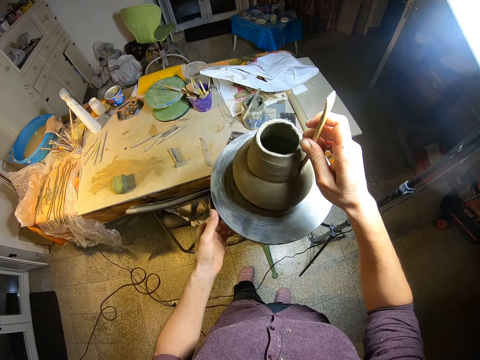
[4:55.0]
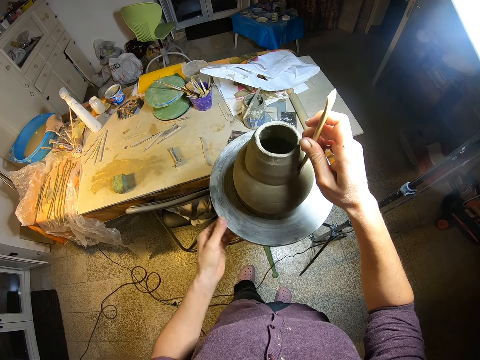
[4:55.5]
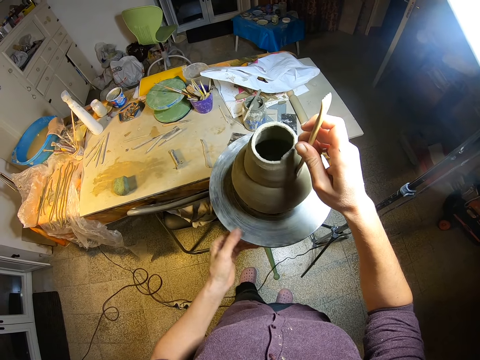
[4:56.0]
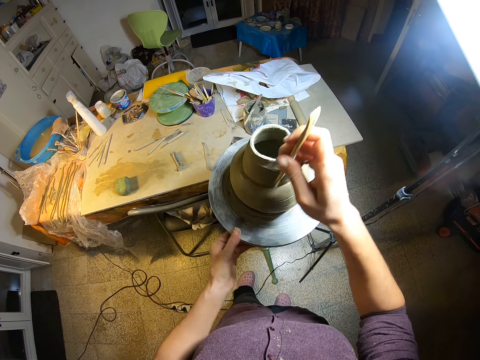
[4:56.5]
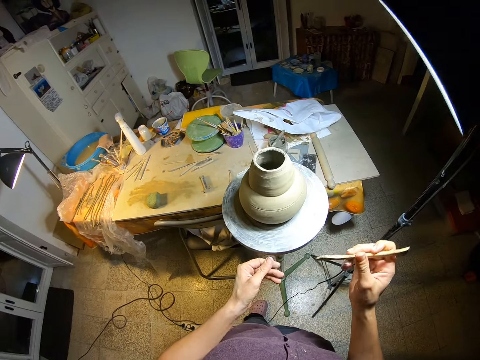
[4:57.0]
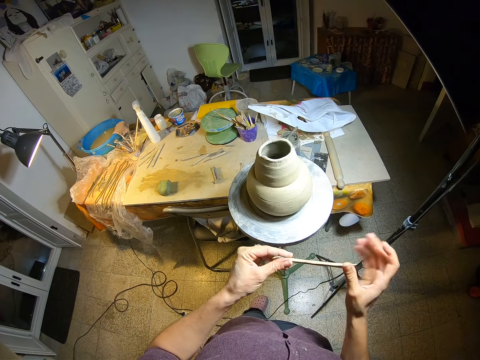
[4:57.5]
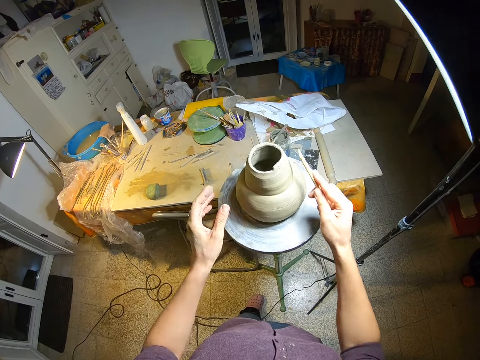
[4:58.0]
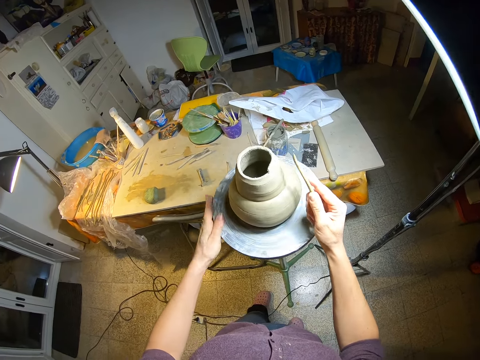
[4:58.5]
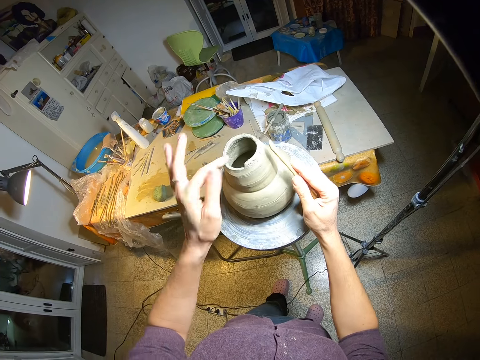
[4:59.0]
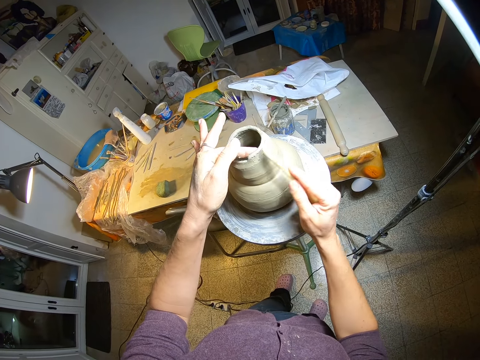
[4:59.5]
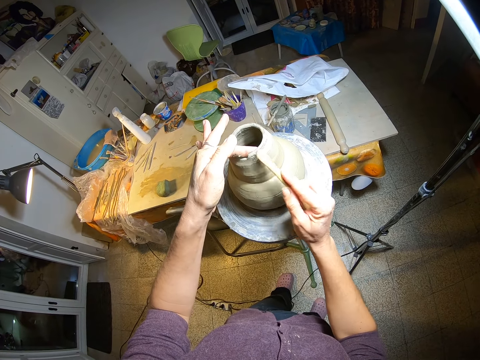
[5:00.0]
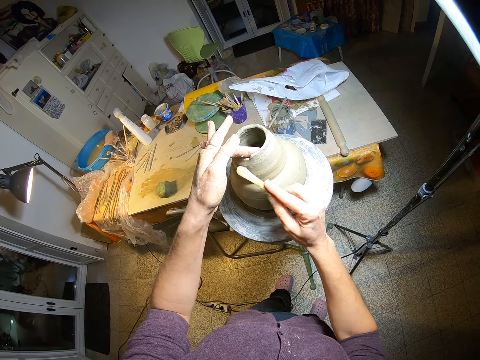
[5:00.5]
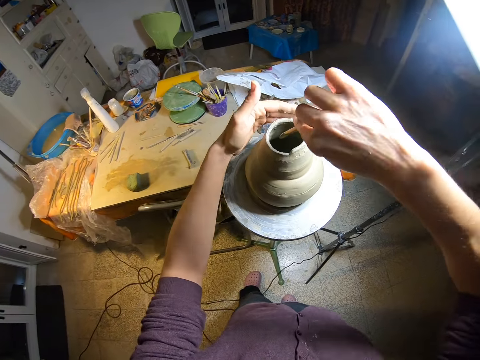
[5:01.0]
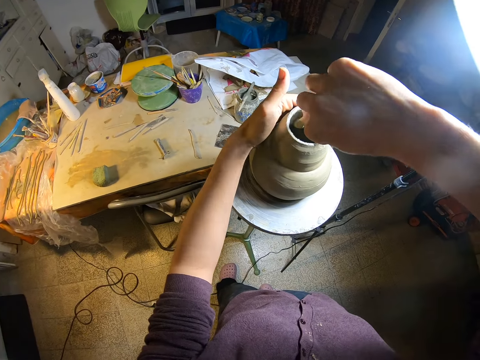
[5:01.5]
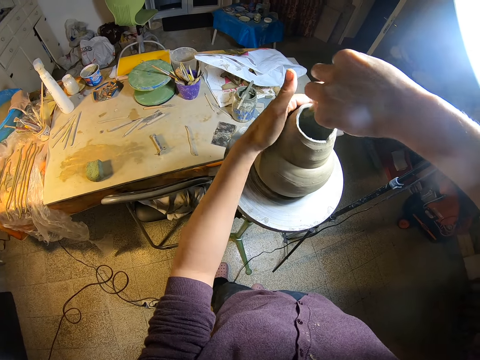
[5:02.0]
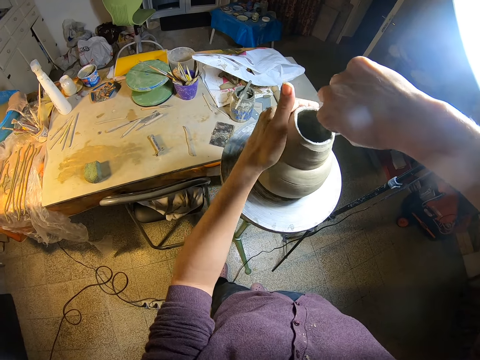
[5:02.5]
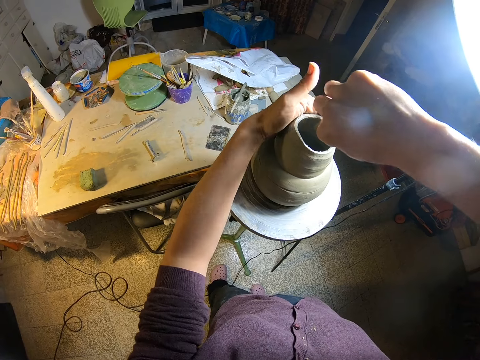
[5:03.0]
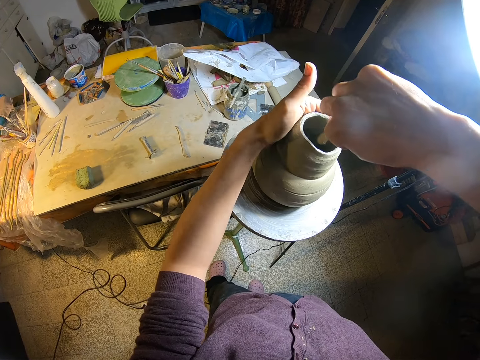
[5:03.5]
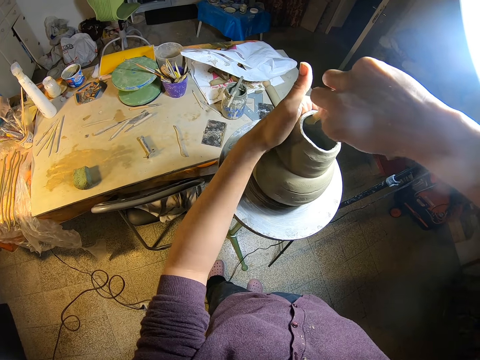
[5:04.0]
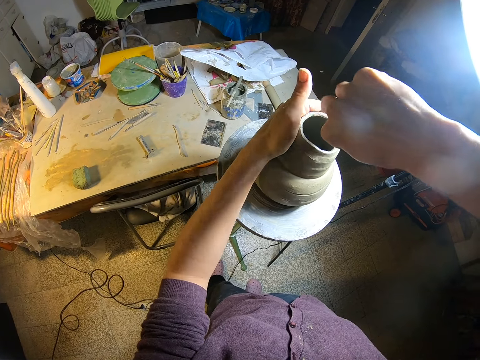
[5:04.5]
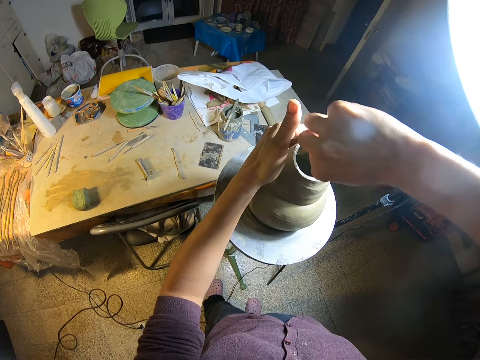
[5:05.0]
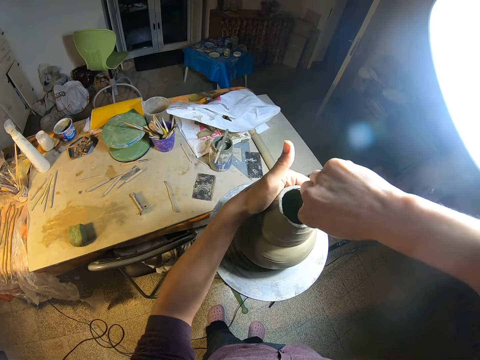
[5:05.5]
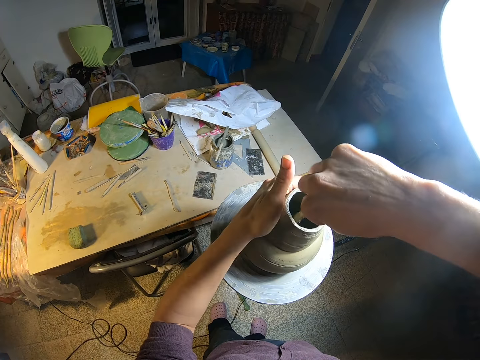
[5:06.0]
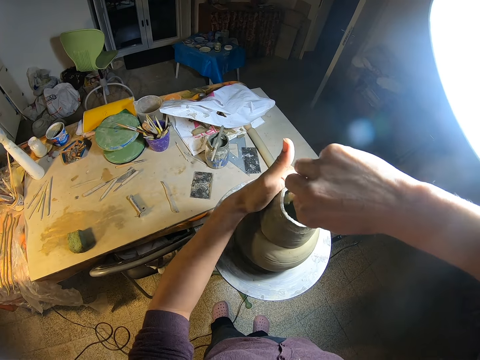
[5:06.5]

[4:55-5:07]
The camera wearer lifts the stick or wooden shaper from the mold or pottery. He adjusts the wooden shaper in his right hand with his left hand. He turns the stick in his hands. He steadies the manual pottery wheel with both hands. He touches the pottery with his left hand. He forms the pottery with the shaper in his right hand. He turns the pottery on the manual pottery wheel with his left hand.

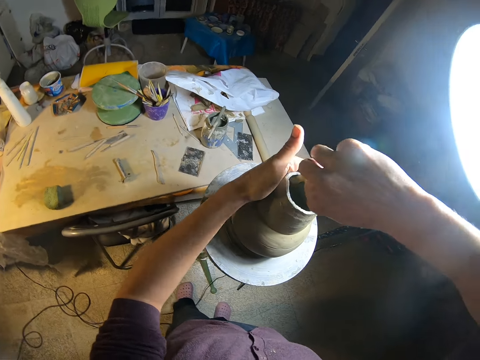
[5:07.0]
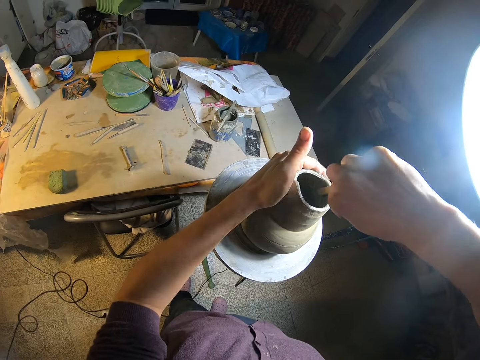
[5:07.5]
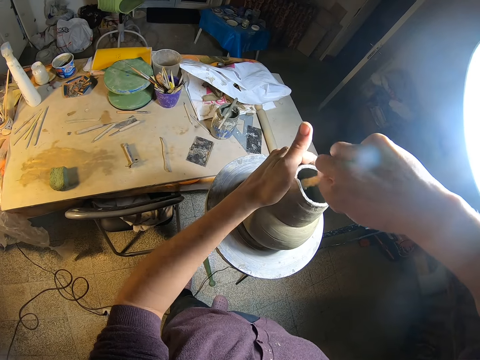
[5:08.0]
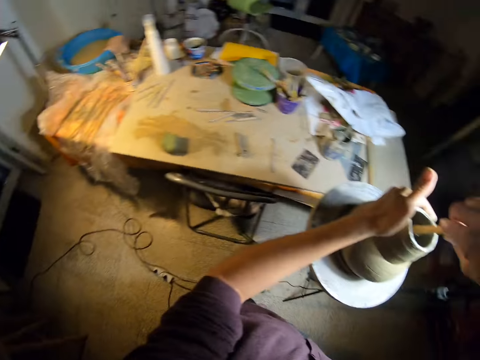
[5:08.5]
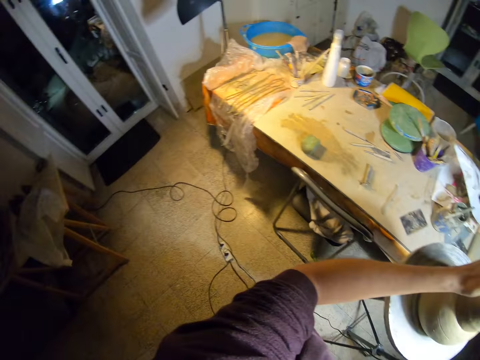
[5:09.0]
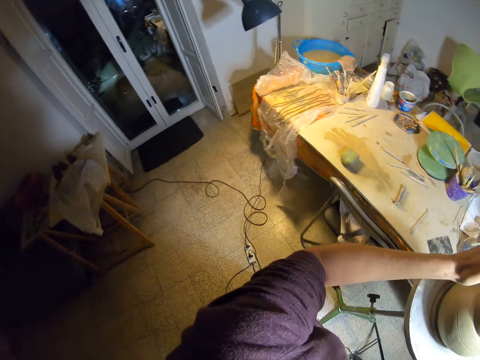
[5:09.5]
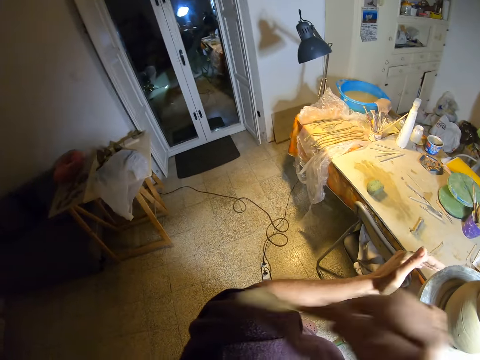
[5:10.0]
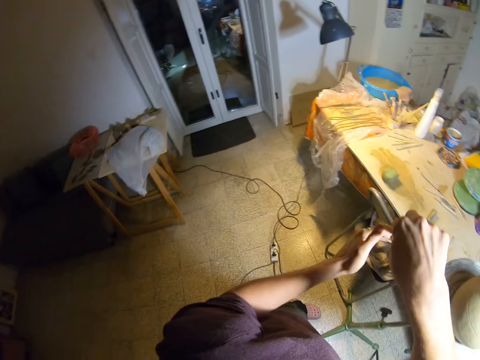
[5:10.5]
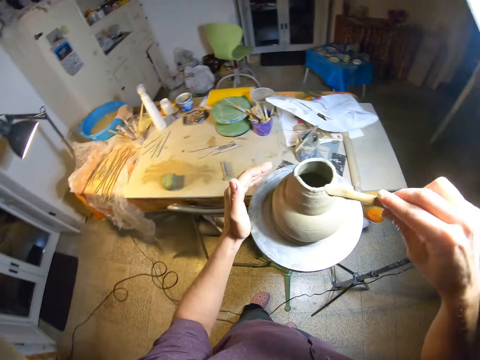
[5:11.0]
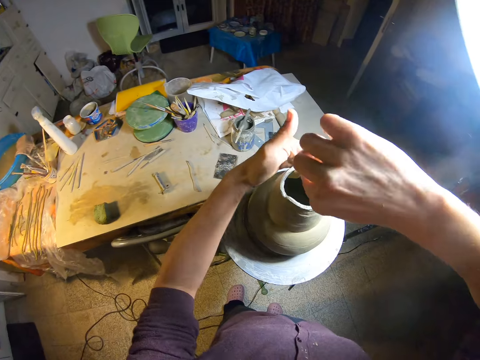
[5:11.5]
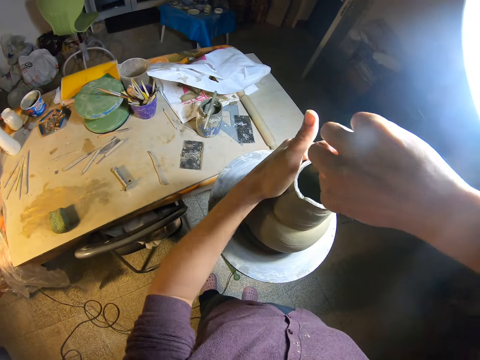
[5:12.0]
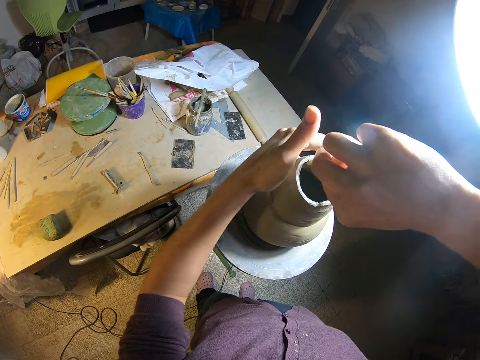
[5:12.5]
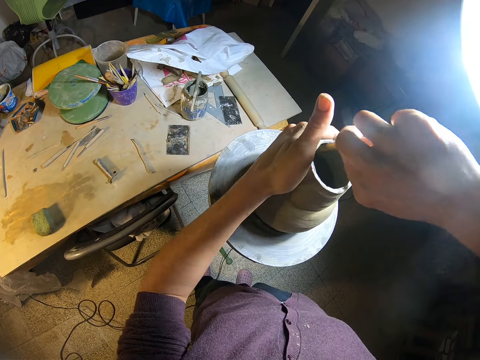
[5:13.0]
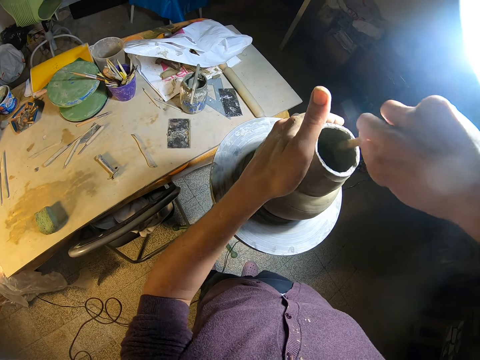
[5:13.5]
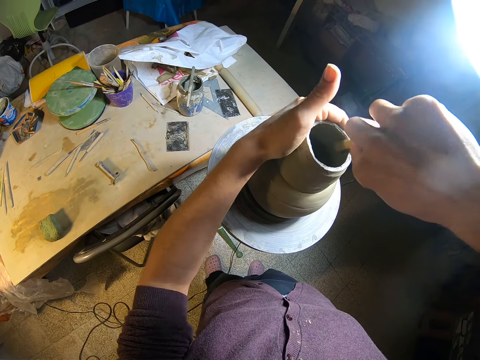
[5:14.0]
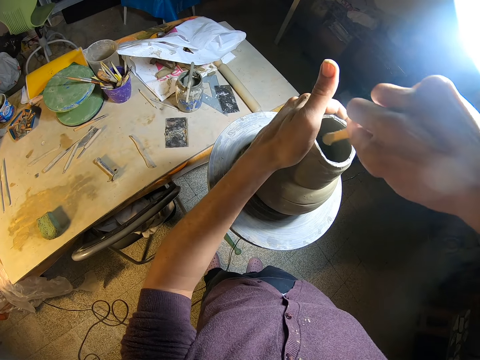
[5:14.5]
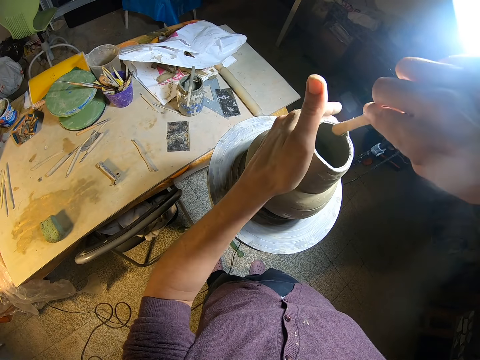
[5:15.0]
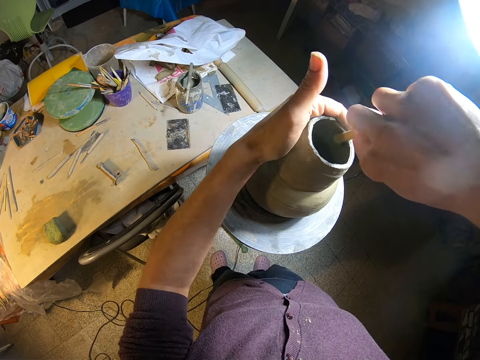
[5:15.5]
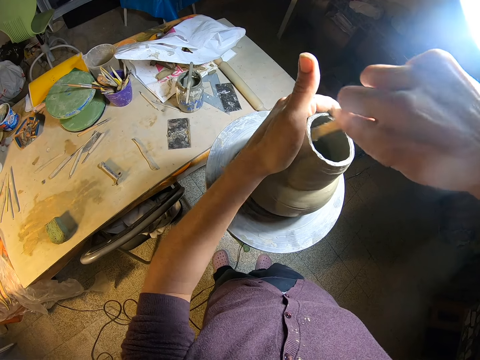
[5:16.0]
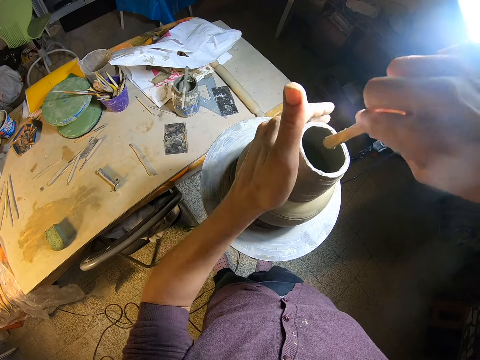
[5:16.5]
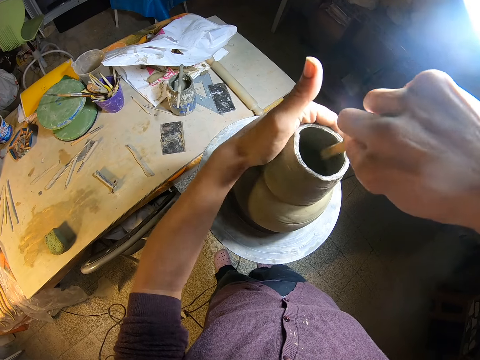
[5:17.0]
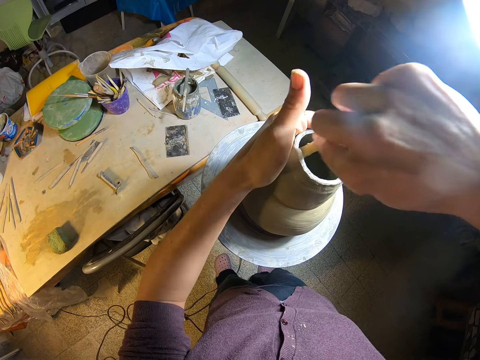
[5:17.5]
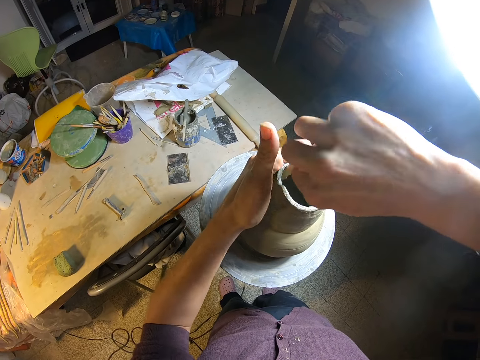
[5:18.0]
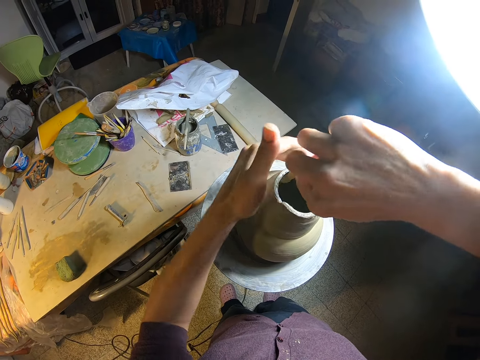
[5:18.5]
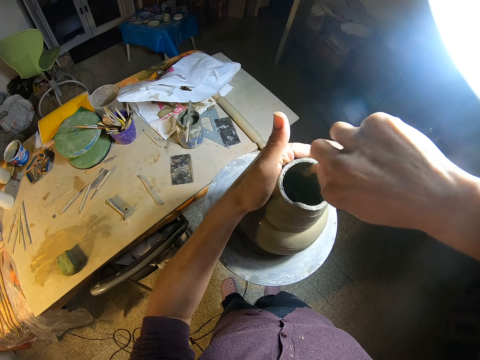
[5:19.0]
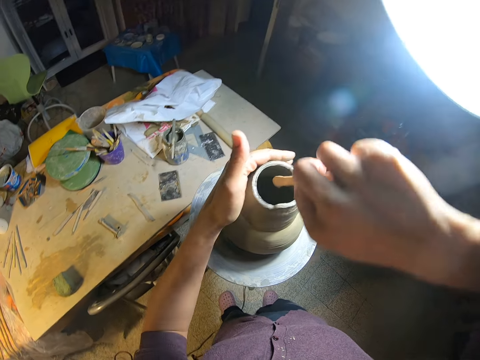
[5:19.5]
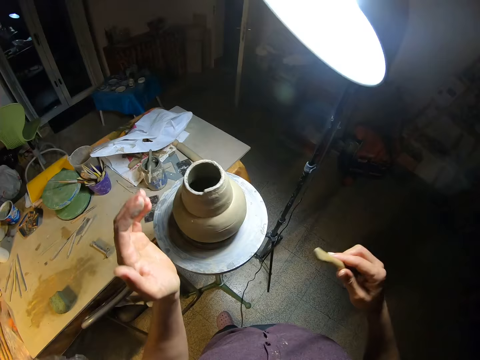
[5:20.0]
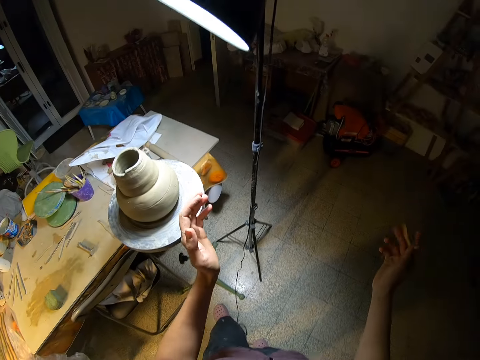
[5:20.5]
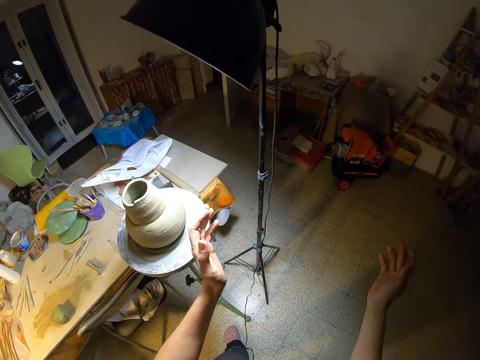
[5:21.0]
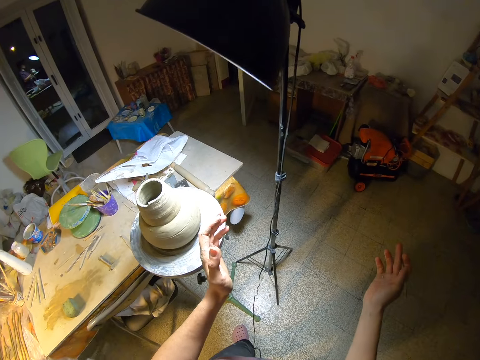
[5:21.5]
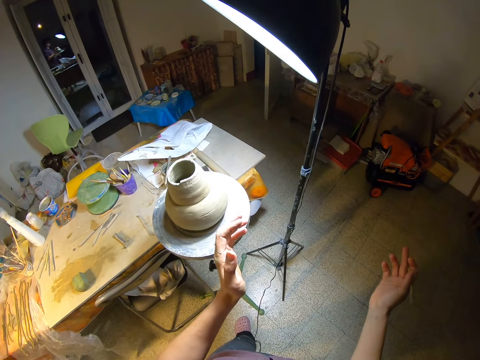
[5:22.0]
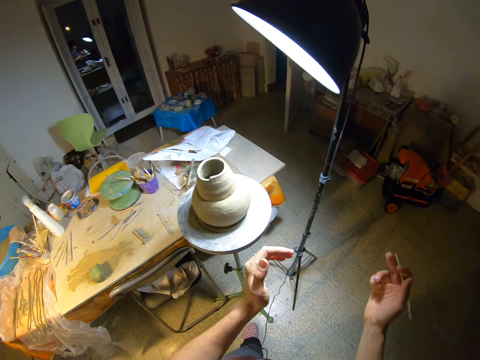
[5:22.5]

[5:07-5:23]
The camera wearer wipes his face with his right hand. He stretches his hand with the modelling stick or shaper. He forms the pottery or mold with the shaper in his right hand. He turns the pottery on the manual pottery wheel with his left hand. He lifts his hands and the modelling stick from the mold. He times something with both hands.
